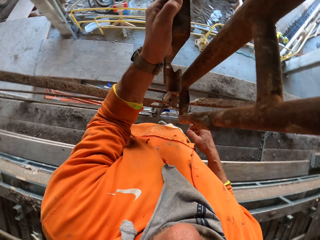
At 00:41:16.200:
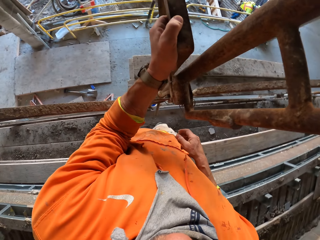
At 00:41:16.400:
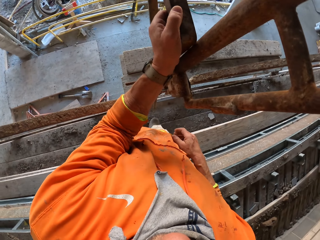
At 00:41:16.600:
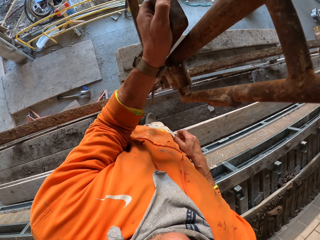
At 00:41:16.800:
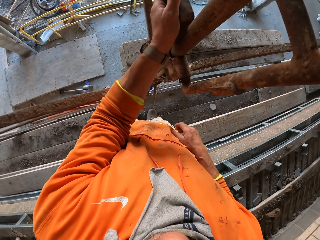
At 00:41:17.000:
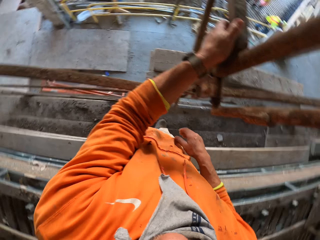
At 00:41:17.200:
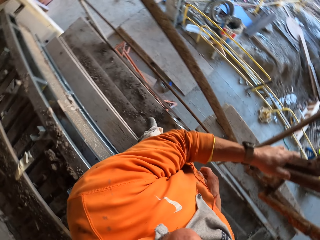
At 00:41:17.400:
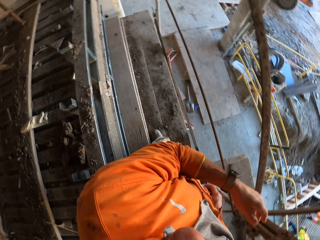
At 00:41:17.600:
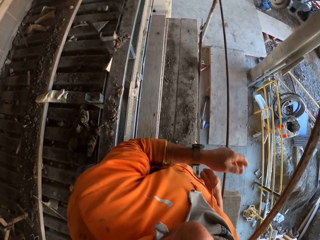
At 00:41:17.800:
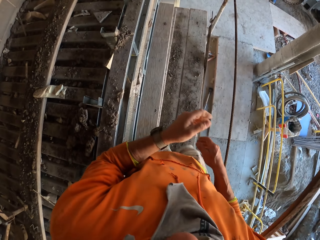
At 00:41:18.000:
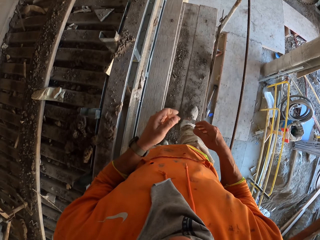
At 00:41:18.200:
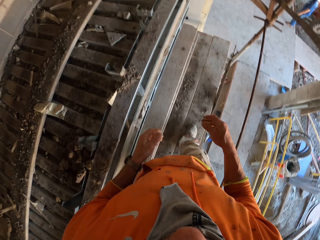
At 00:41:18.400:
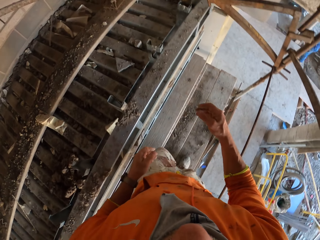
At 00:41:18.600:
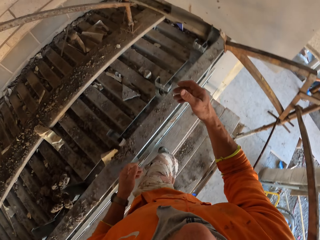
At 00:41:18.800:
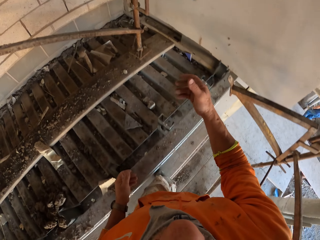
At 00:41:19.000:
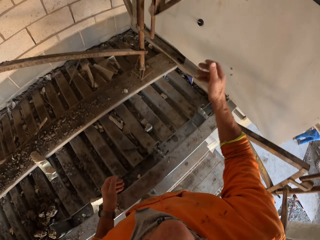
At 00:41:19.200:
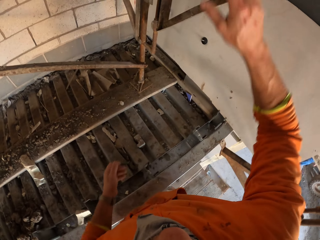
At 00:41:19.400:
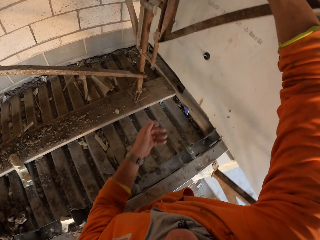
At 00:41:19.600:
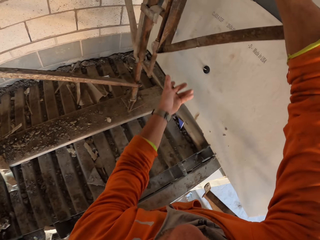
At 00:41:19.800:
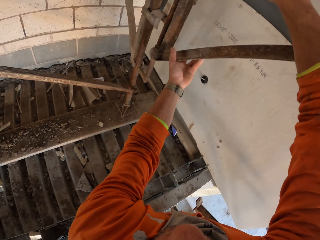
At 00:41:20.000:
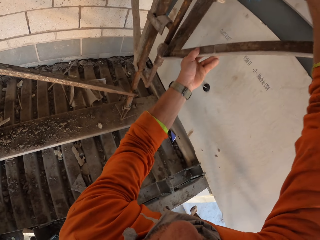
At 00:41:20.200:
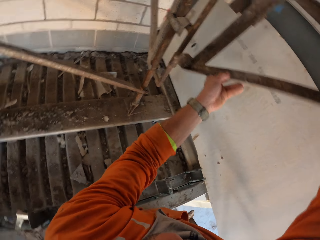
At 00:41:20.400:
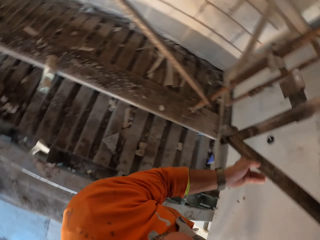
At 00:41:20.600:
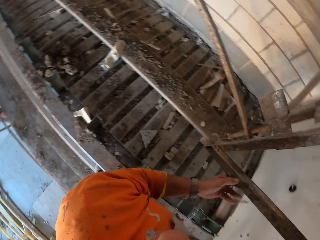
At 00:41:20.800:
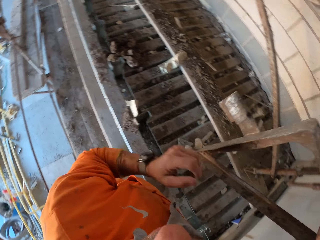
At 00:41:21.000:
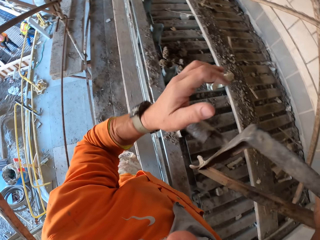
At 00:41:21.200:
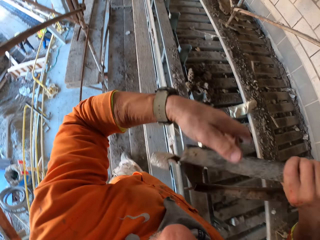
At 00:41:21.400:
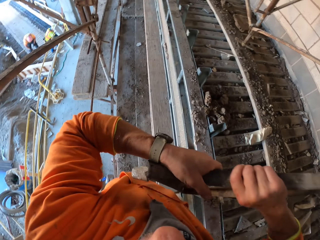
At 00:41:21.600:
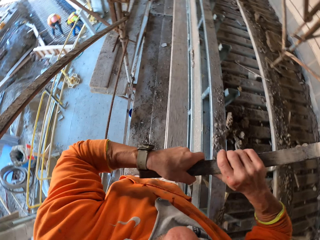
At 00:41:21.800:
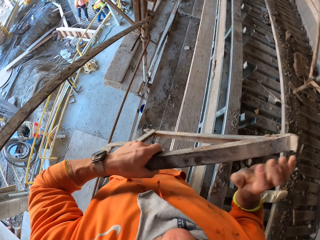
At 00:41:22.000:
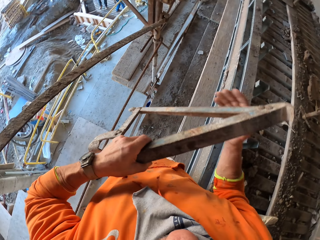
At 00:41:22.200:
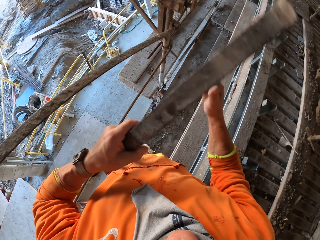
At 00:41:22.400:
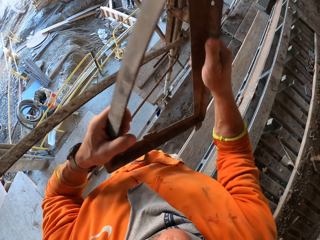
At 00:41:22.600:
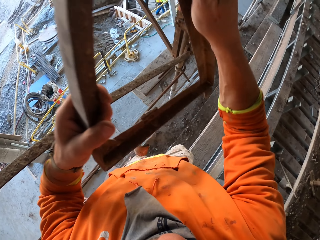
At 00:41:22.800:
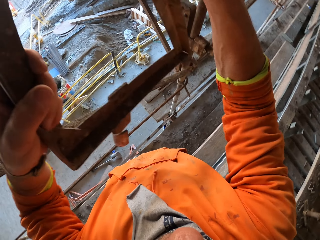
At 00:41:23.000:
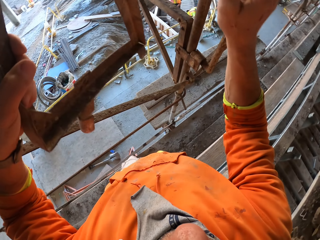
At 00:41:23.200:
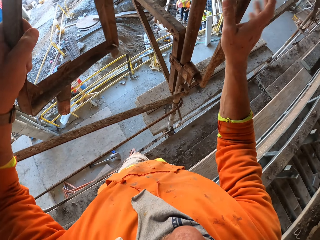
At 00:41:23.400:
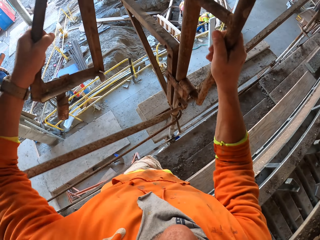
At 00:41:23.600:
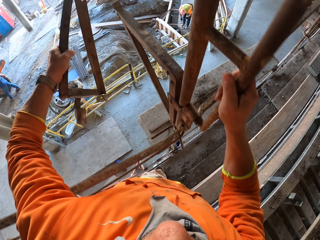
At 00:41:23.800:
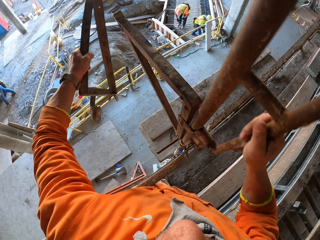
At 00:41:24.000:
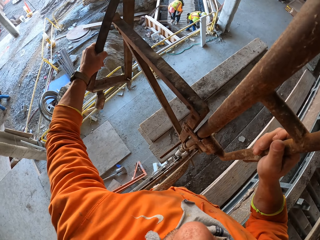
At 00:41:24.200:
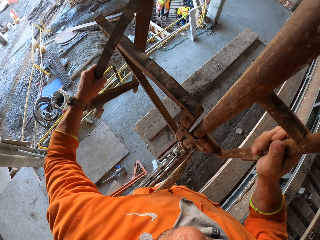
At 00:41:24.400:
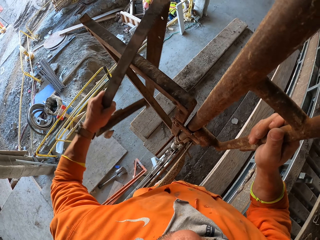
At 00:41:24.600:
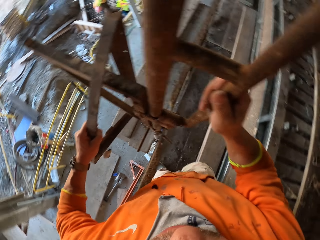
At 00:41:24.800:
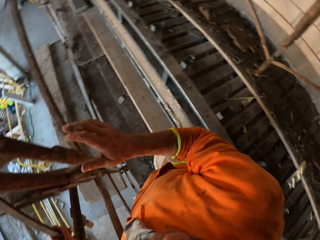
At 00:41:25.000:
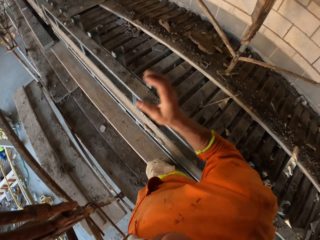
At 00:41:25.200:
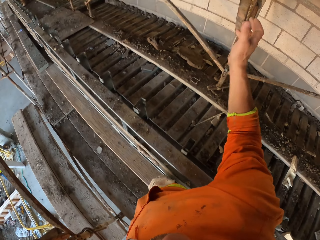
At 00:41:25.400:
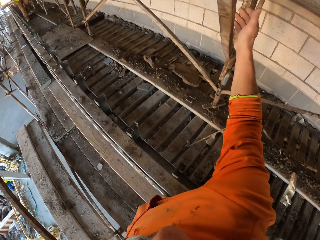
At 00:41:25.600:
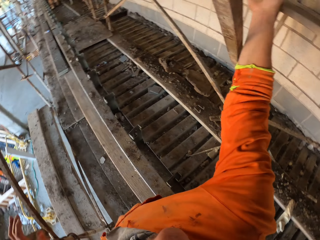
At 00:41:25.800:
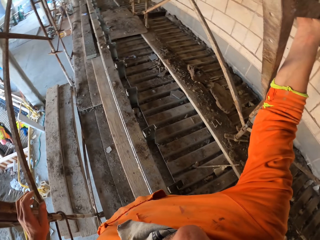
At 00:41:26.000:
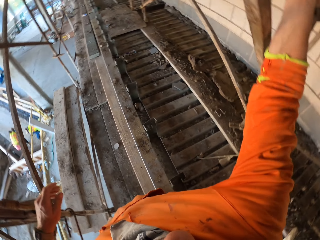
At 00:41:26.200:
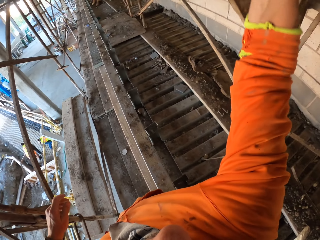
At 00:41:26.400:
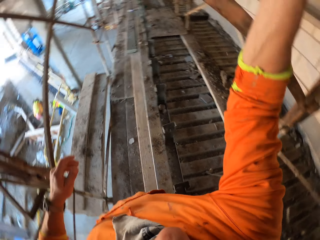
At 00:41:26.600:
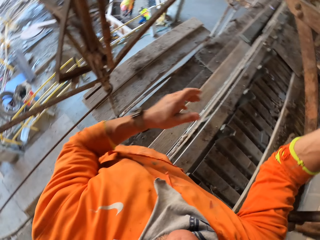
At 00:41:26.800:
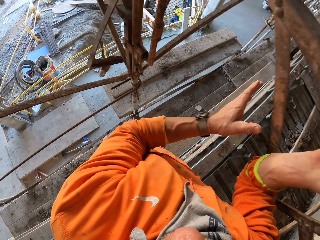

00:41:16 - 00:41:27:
The camera wearer hooks a shelf bracket or metal on the scaffolding with the left hand. They turn around. They walk around. They pick up metal. They hold the shelf bracket with both hands. They carry the shelf bracket with the right hand. They move around. They hold the metal with the other hand. They hold the metal. They carry the shelf bracket with both hands. They lift the metal, hold the scaffolding, put the metal on the scaffolding and pick up metal.

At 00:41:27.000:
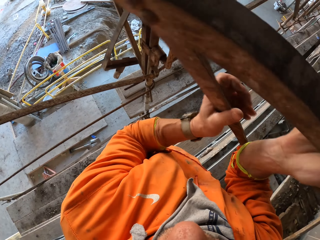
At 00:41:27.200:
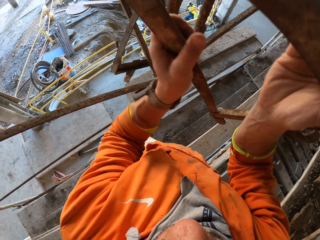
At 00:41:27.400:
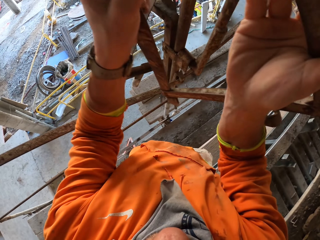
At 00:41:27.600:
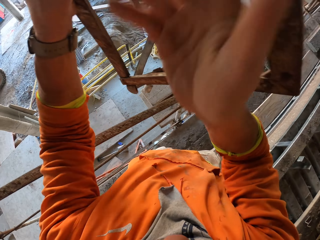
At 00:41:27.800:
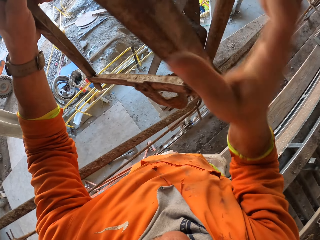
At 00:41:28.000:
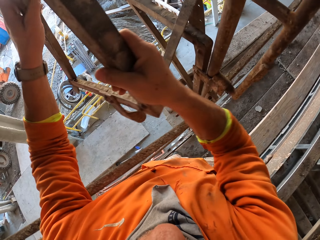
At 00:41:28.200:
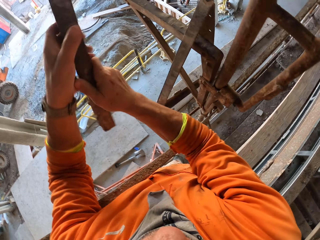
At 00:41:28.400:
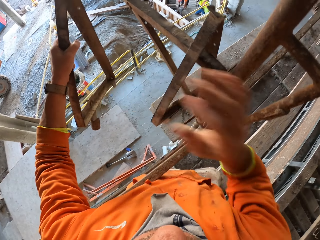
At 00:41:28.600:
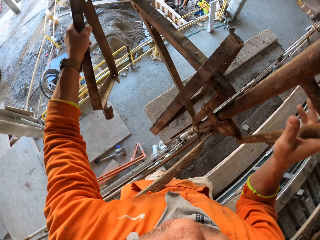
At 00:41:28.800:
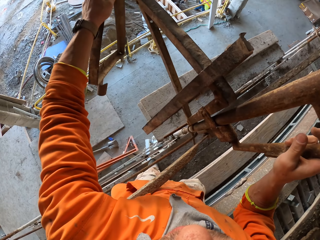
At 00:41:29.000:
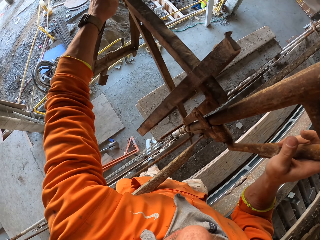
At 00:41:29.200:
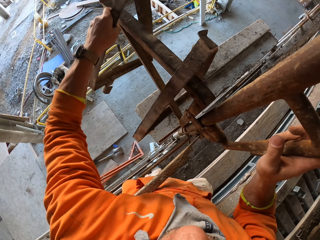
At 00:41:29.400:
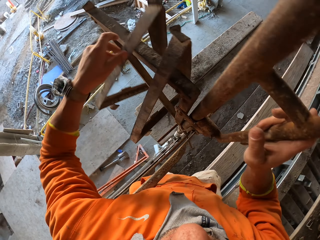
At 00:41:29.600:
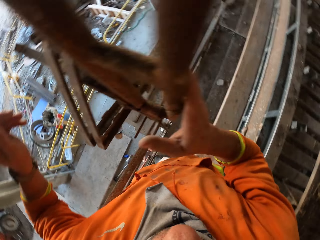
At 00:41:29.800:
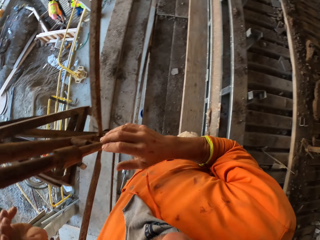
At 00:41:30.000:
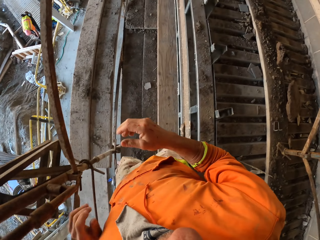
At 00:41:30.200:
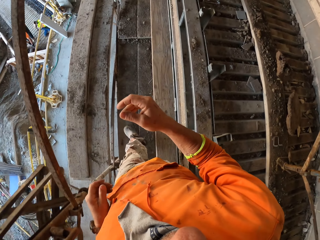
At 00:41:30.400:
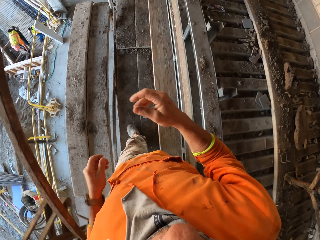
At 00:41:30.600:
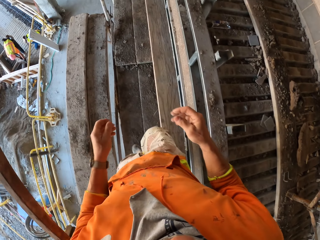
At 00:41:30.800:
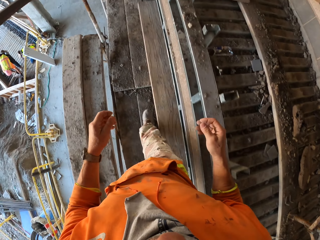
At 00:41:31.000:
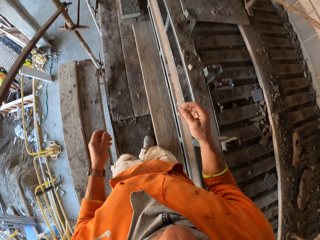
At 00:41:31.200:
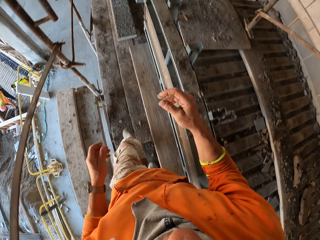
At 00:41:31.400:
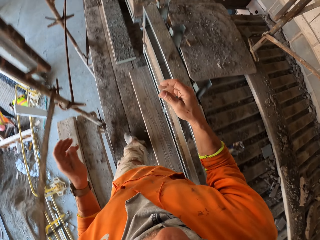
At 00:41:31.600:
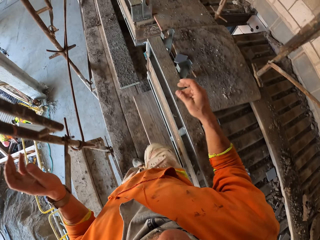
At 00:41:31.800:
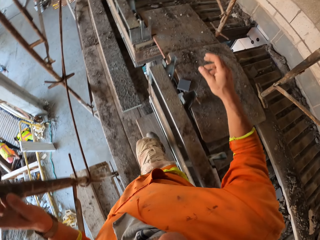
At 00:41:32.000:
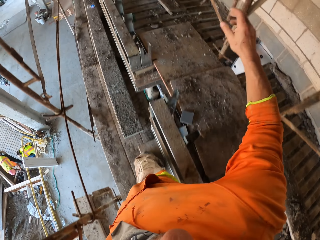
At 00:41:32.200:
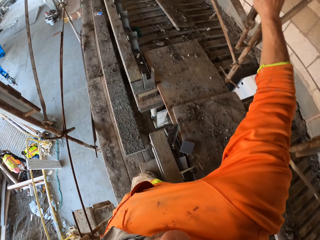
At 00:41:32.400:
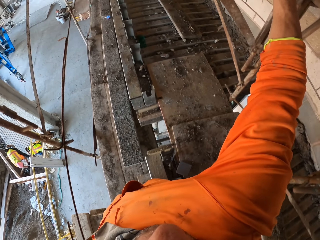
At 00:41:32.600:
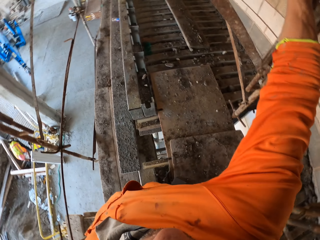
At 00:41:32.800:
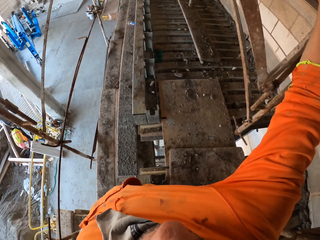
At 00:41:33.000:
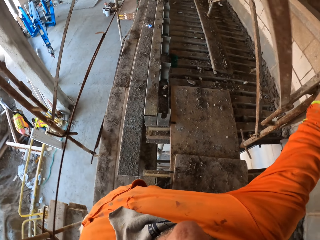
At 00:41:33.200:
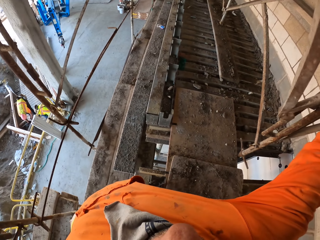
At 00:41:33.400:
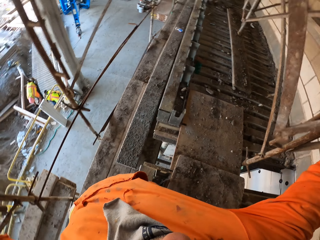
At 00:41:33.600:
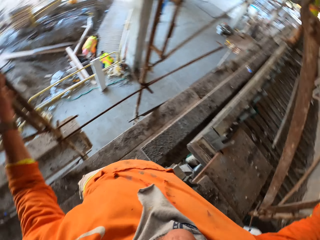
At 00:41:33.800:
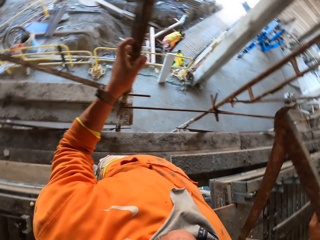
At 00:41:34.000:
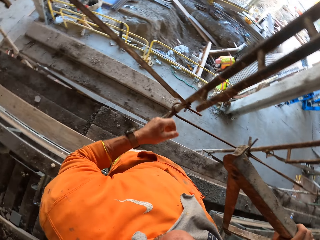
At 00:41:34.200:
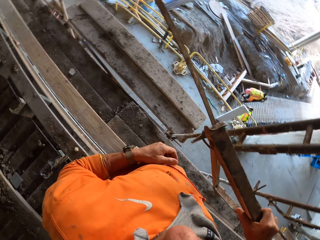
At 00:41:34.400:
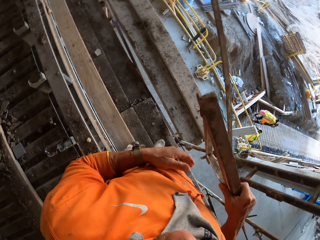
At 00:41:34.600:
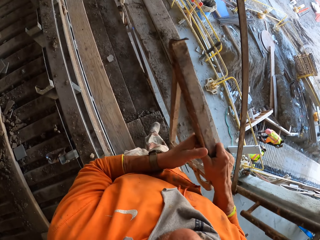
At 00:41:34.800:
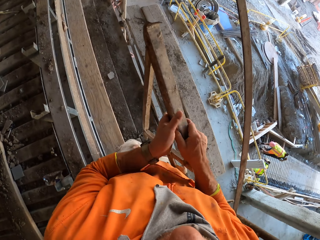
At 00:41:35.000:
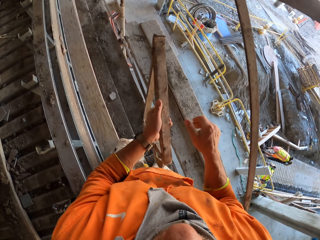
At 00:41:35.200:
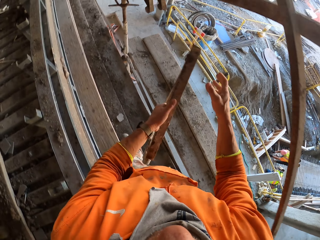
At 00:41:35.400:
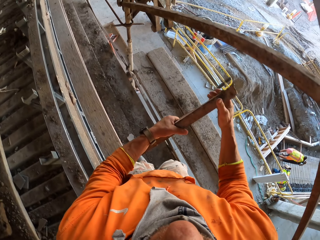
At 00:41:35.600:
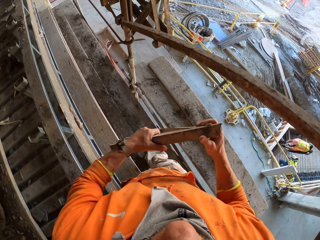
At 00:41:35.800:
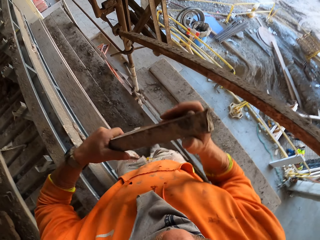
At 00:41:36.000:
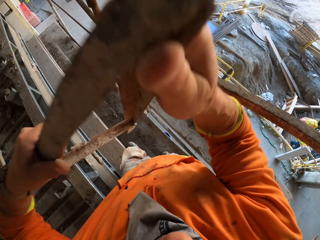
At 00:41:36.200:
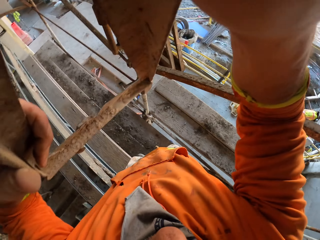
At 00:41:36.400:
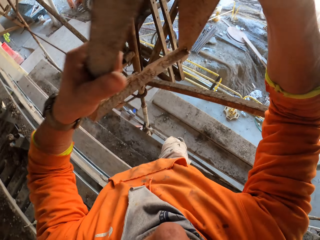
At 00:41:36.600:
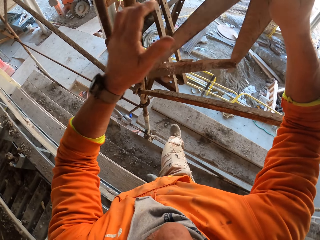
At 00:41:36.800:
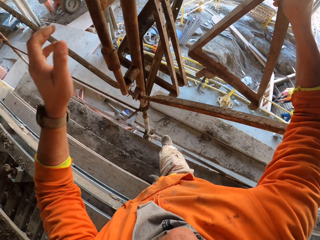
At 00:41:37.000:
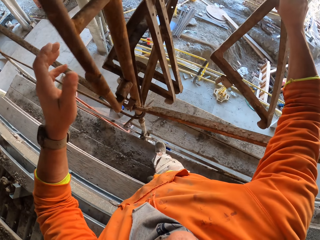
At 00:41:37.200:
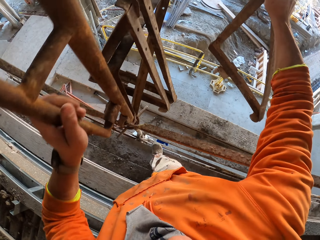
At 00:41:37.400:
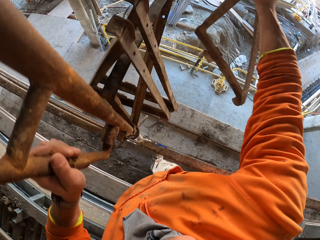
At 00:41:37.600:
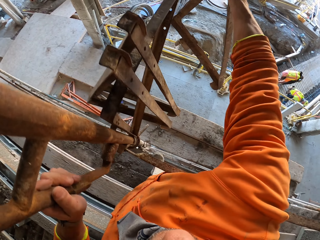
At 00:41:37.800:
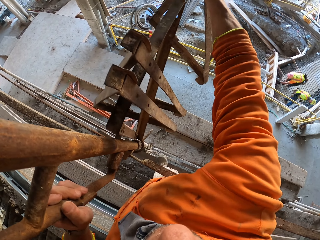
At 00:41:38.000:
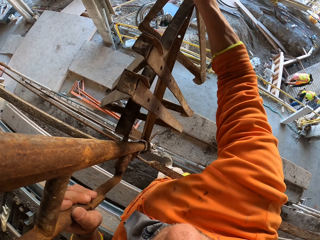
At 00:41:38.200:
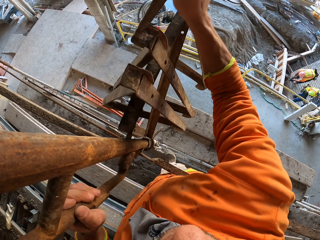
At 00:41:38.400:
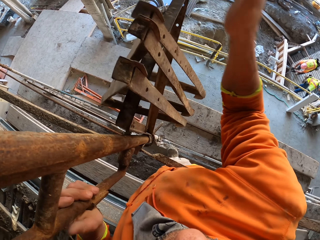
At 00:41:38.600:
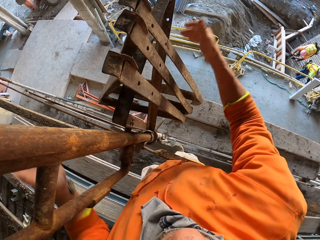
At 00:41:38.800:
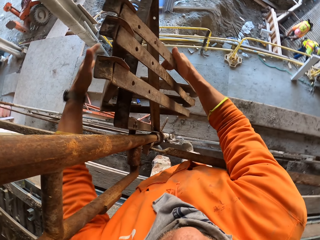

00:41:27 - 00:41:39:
The camera wearer removes a shelf bracket with the right hand. They hold the metal with the other hand. They lift the shelf bracket with both hands. They hold the metal. They turn around. They hold the metal again. They hold the scaffolding. They hook the shelf bracket on another shelf bracket. They walk around. They hold the scaffolding. They remove a shelf bracket with the right hand. They remove the hand from the scaffolding. They turn around, walk around. They exchange the shelf bracket from the right hand to the left hand. They hold the metal. They hold it again. They exchange the shelf bracket from the left hand to the right hand. They lift the metal. They hold the scaffolding. They push the shelf brackets closer. They put the metal on the scaffolding.
